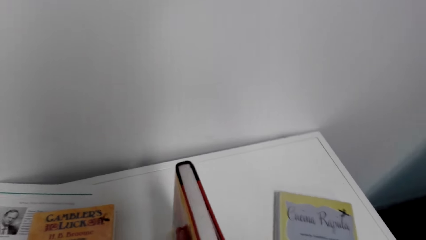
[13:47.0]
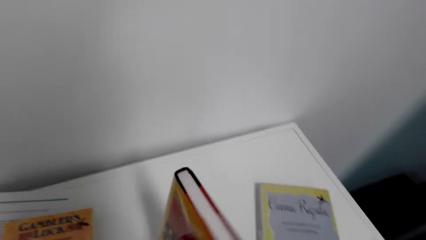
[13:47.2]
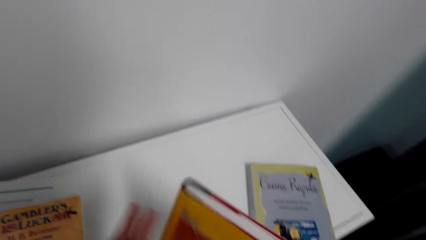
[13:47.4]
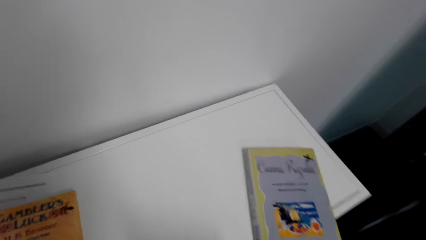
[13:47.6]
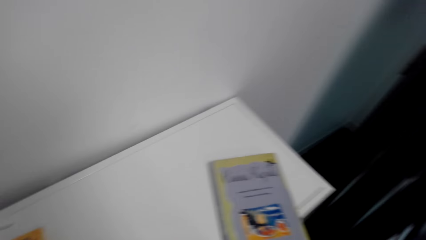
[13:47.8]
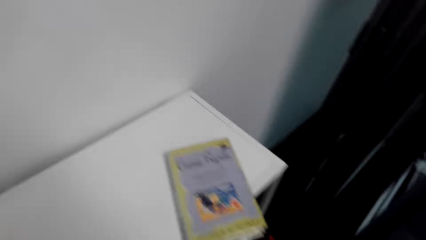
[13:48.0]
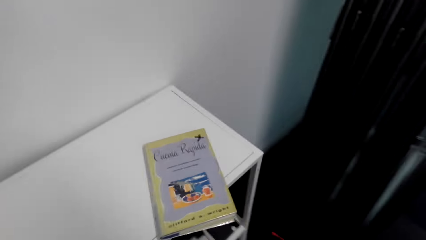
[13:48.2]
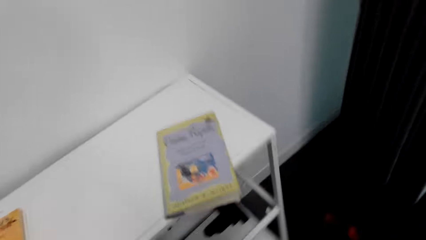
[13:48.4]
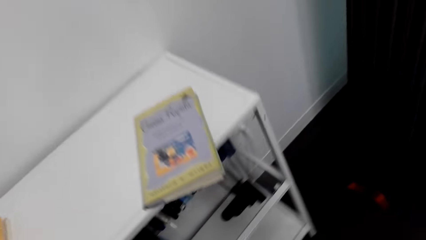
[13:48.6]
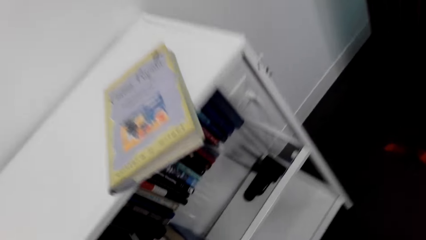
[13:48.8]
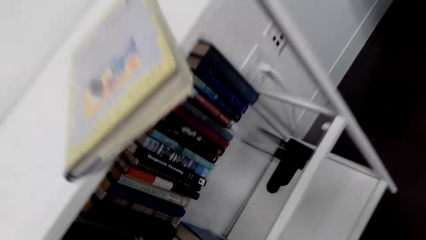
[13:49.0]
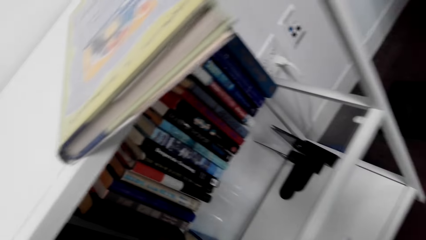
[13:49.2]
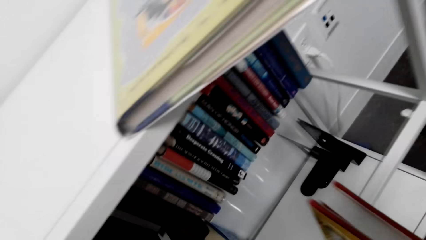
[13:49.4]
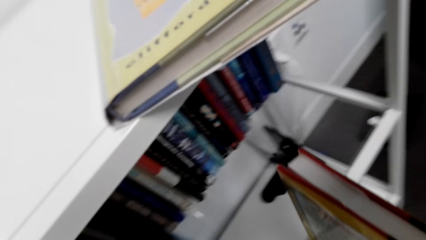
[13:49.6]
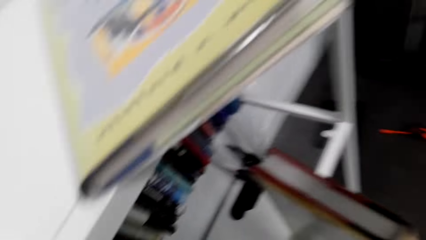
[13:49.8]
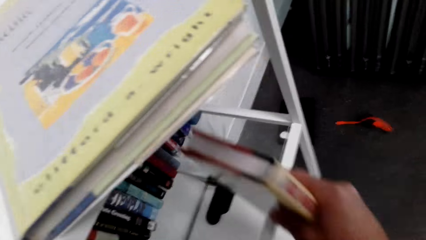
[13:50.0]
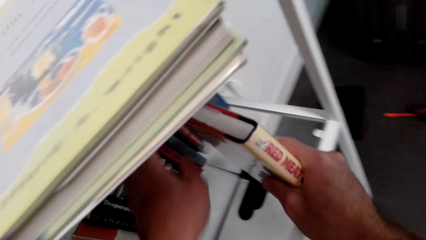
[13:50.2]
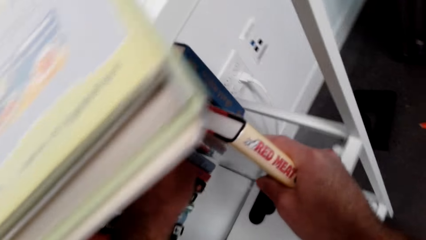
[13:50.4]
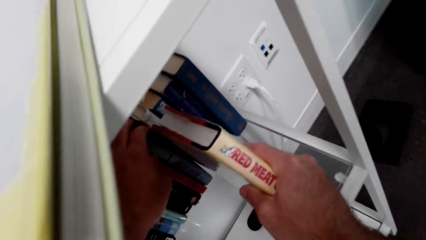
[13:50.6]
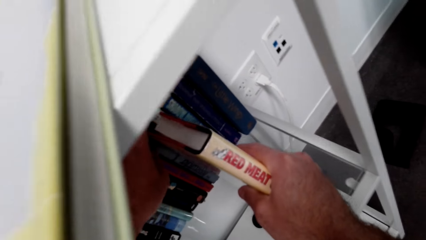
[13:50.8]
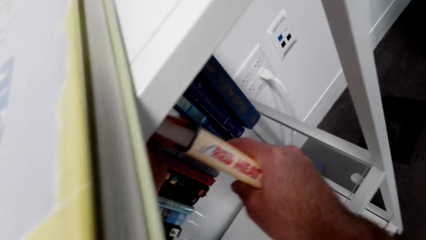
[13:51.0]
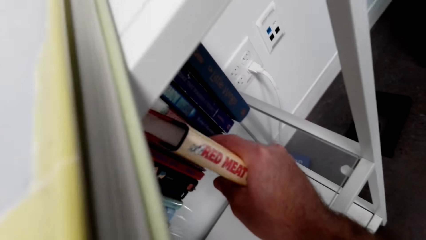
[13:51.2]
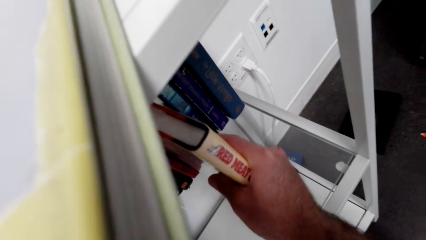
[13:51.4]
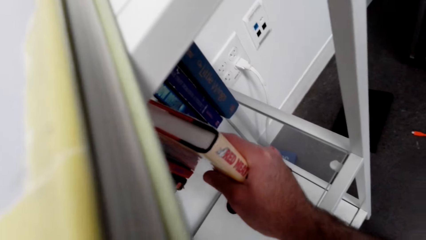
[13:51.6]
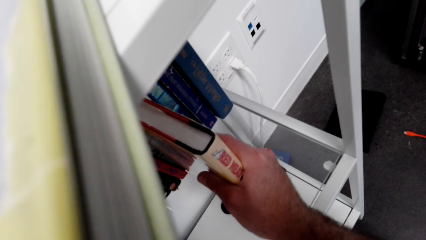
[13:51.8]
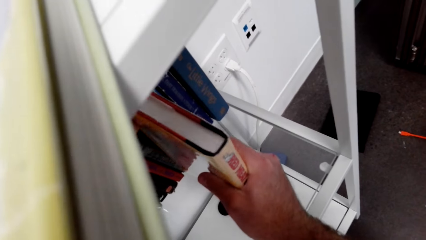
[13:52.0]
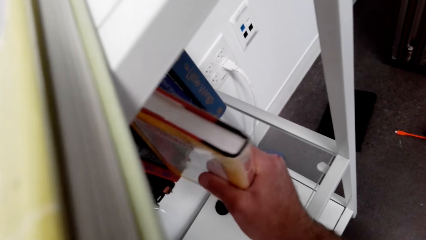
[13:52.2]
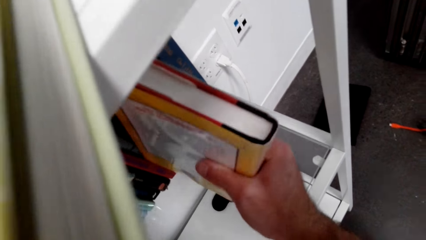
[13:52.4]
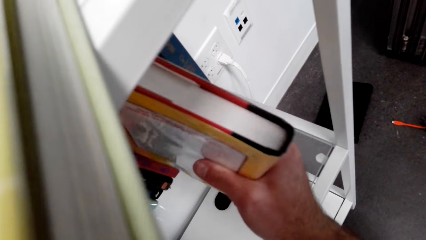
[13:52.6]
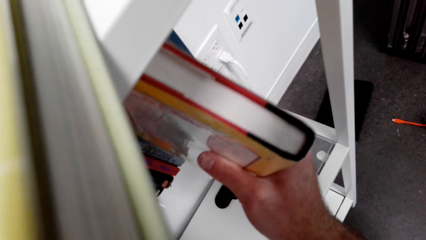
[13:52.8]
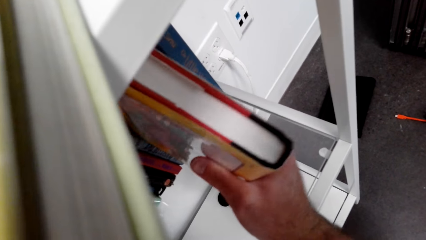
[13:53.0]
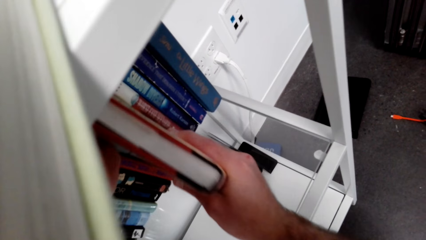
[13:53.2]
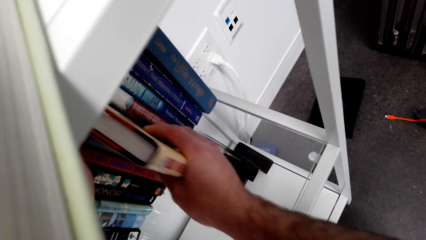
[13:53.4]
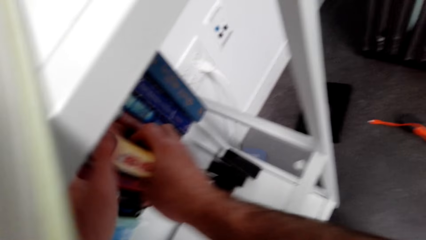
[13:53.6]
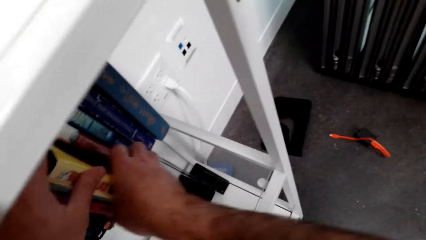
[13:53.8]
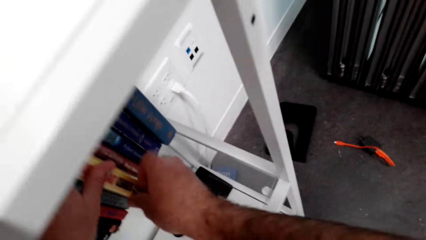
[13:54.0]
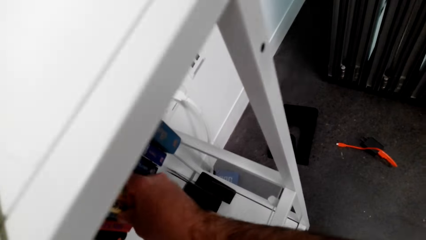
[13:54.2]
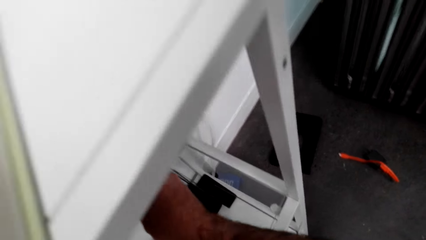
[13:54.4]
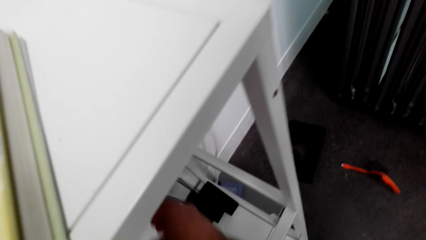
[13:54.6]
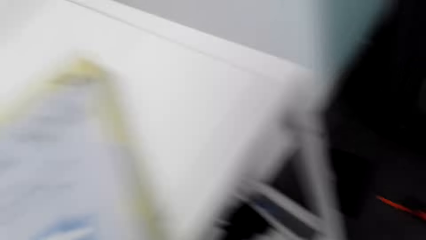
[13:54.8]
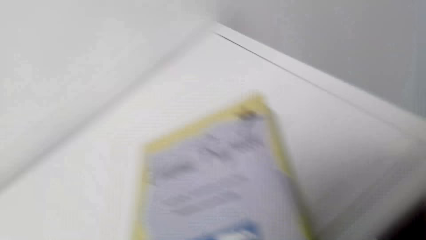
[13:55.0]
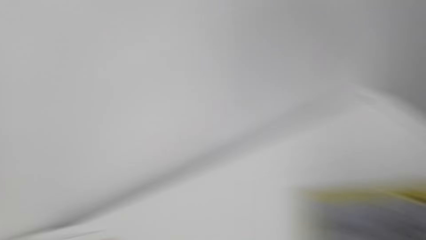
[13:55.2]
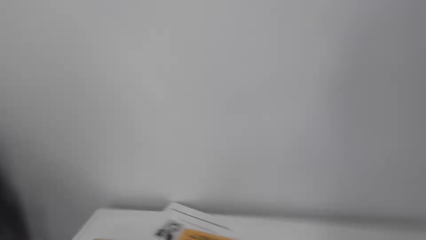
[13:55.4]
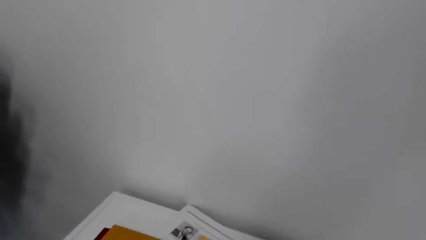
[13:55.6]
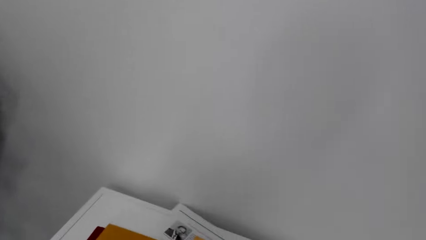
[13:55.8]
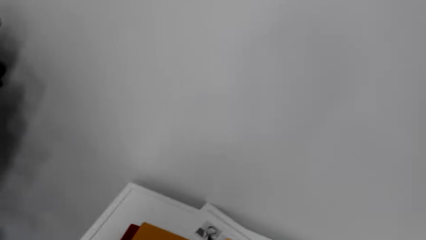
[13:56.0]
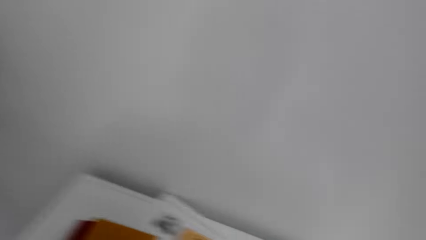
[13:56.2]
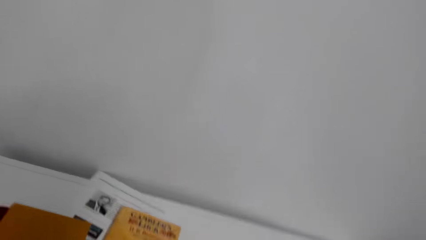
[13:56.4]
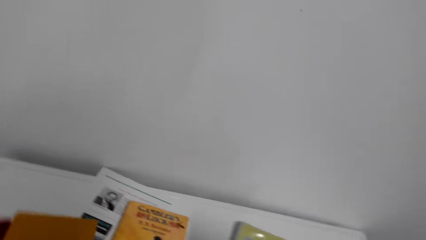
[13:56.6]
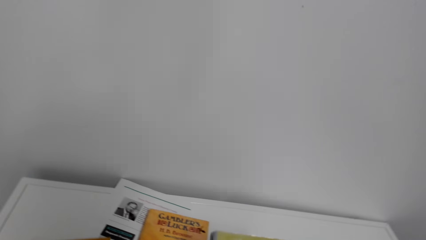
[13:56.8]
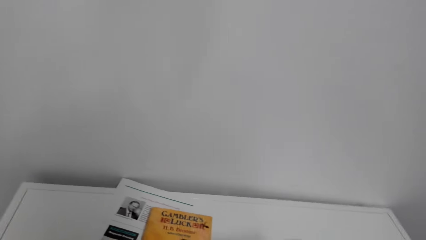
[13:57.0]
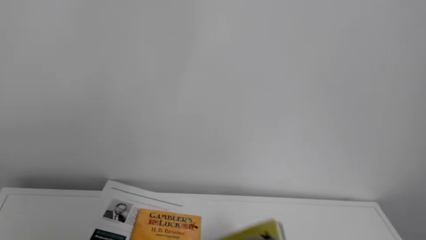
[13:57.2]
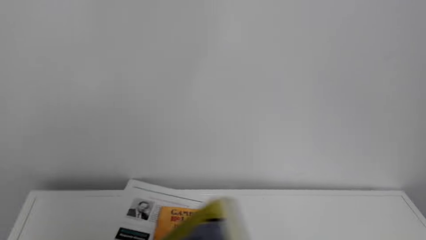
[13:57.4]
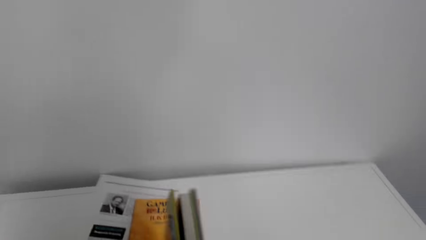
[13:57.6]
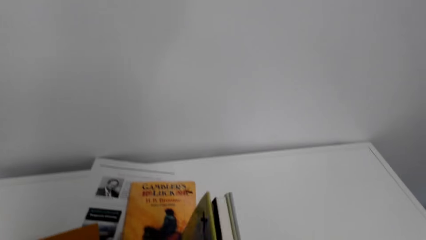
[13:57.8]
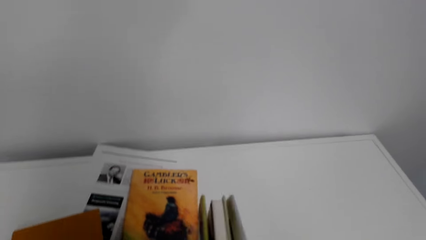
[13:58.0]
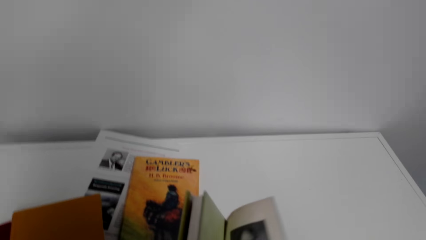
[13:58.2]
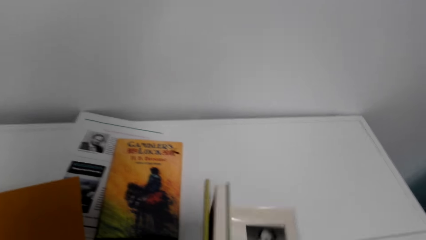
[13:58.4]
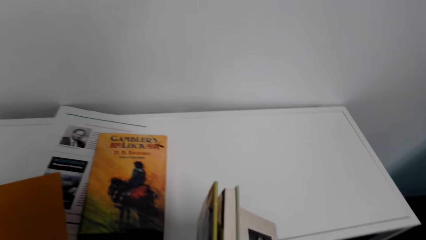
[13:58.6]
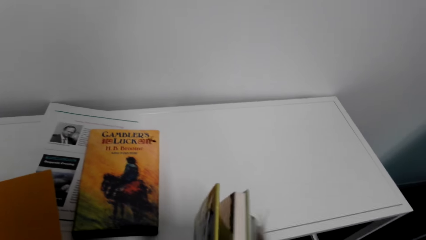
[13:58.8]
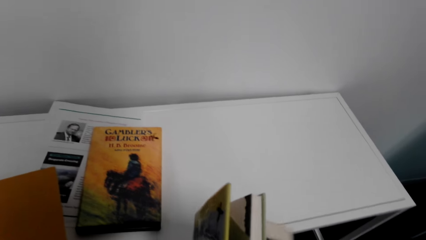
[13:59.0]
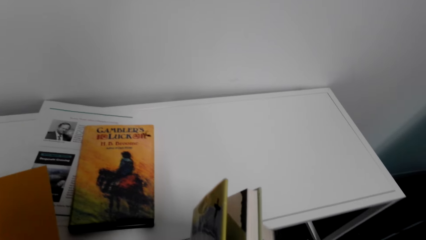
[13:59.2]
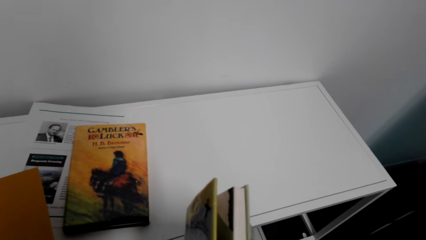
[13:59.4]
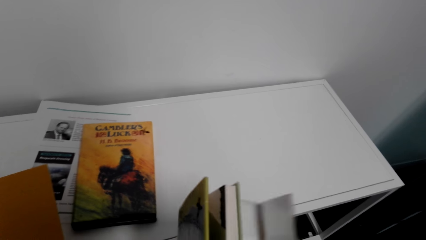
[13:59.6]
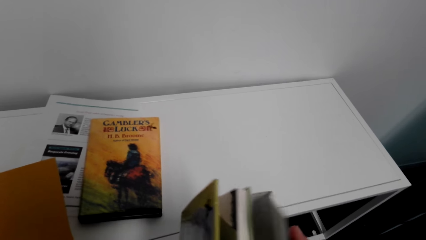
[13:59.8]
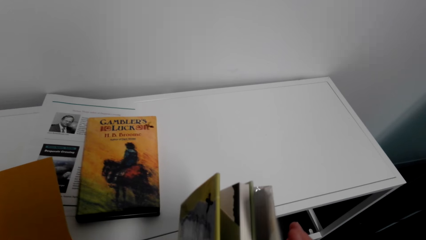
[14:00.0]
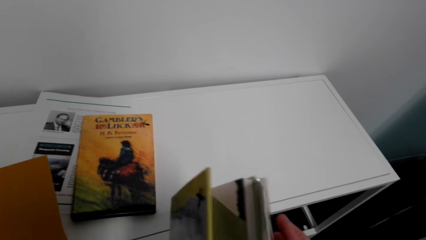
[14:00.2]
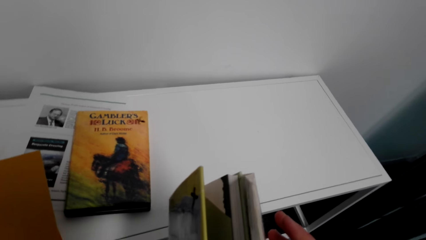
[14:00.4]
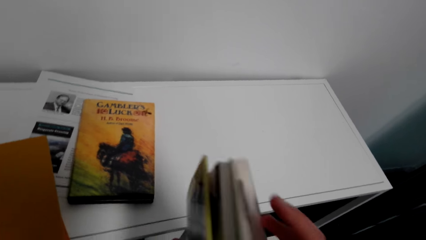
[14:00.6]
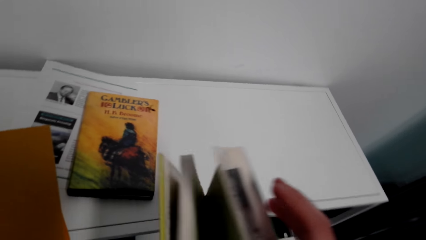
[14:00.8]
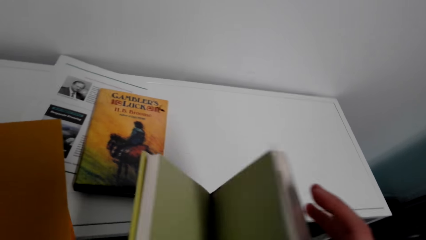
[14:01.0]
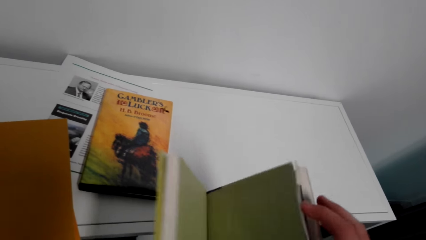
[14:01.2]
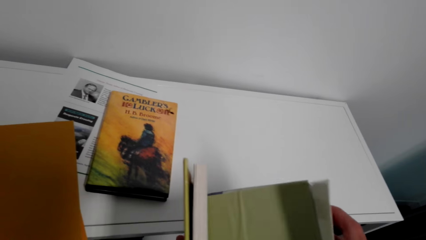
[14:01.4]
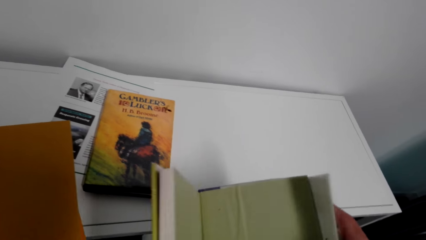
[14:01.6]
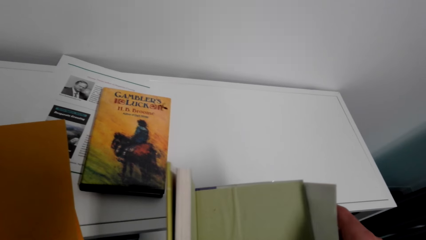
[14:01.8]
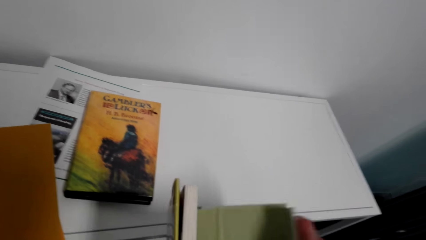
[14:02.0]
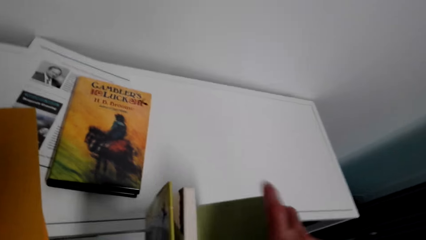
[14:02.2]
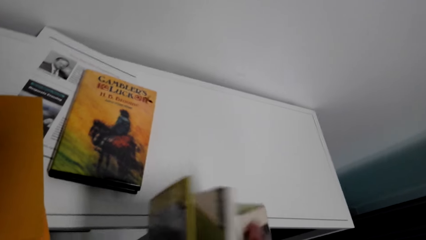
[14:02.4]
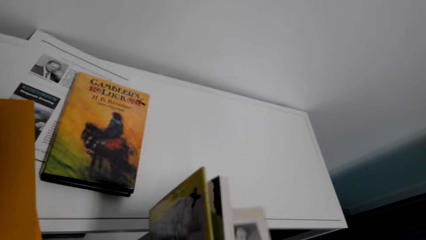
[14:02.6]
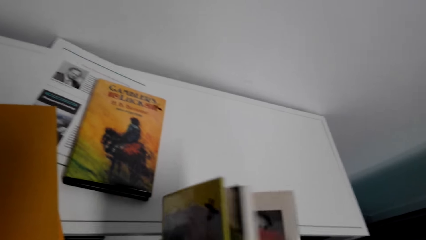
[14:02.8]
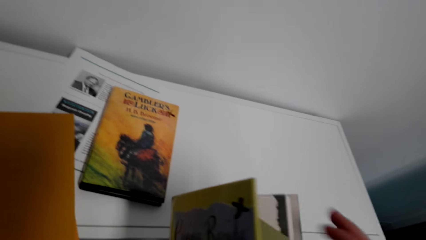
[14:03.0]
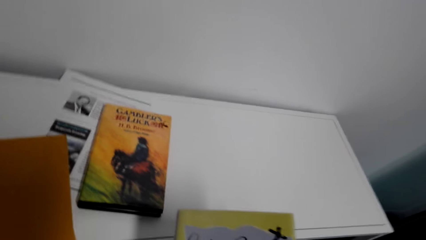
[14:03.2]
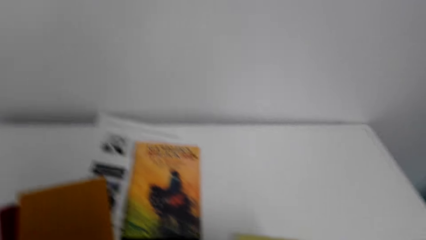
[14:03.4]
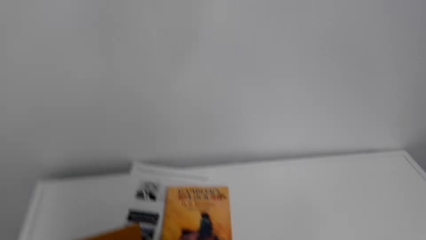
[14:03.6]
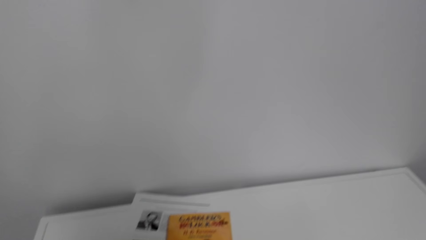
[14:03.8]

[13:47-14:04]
The camera wearer puts the book in the shelf. They sort the book on the shelf. They pick up a book from the shelf top. They flip pages of the book. They make the book cover.
